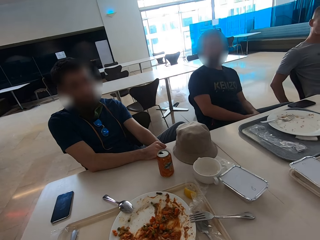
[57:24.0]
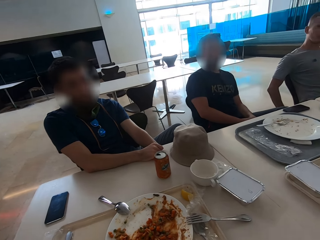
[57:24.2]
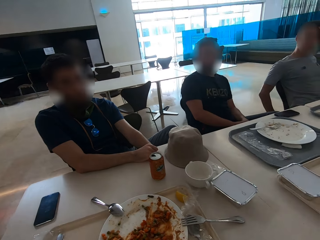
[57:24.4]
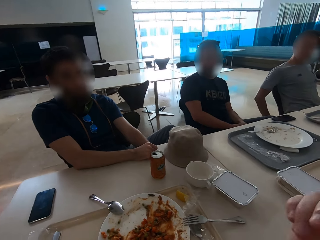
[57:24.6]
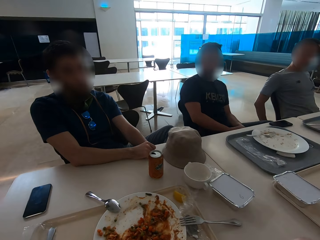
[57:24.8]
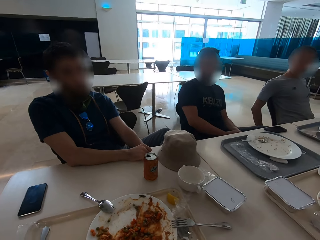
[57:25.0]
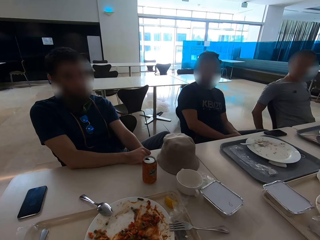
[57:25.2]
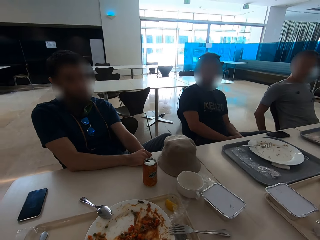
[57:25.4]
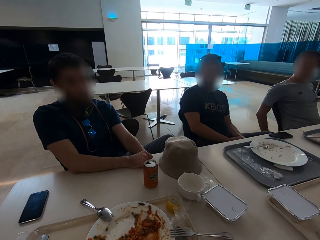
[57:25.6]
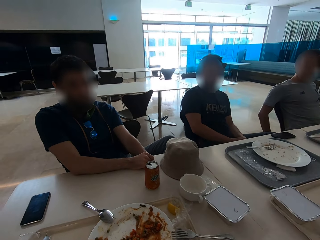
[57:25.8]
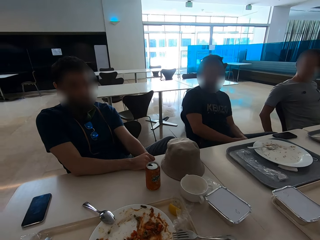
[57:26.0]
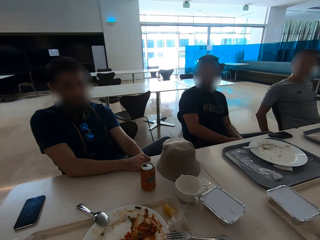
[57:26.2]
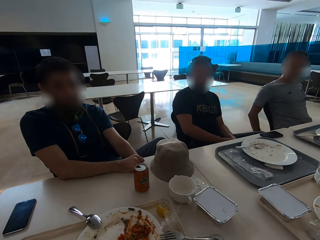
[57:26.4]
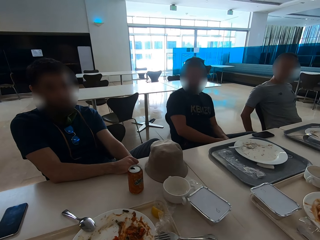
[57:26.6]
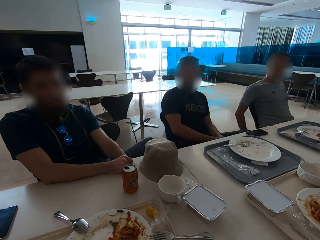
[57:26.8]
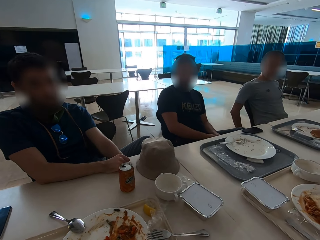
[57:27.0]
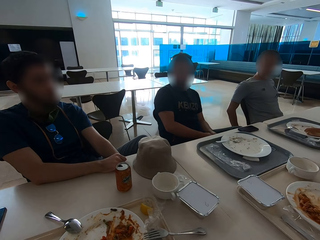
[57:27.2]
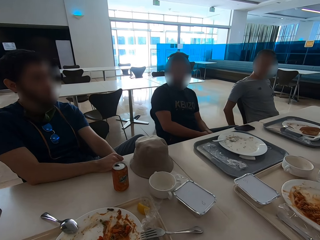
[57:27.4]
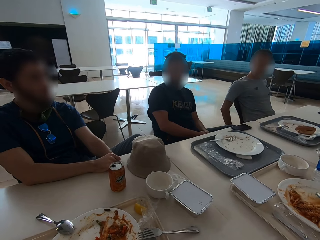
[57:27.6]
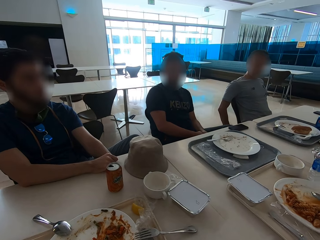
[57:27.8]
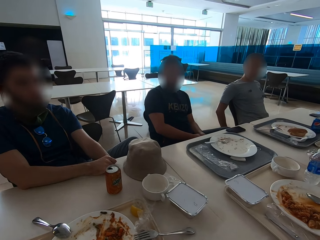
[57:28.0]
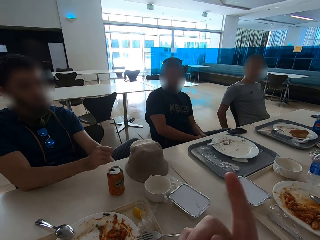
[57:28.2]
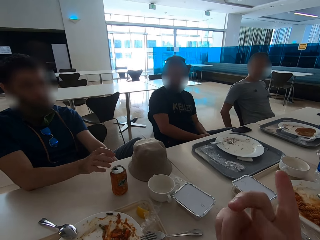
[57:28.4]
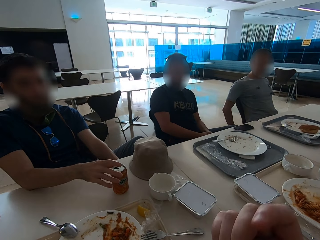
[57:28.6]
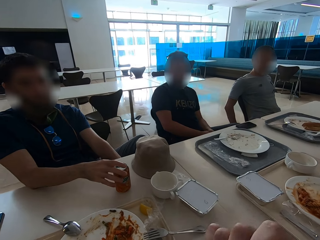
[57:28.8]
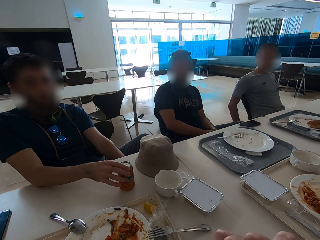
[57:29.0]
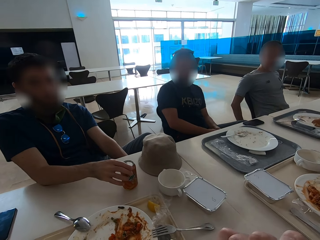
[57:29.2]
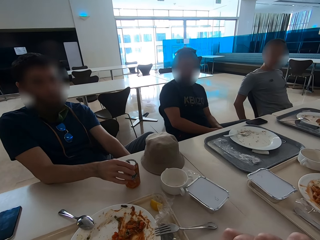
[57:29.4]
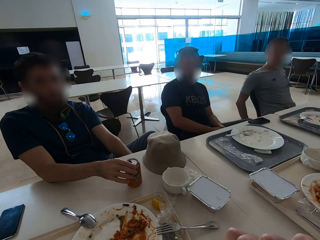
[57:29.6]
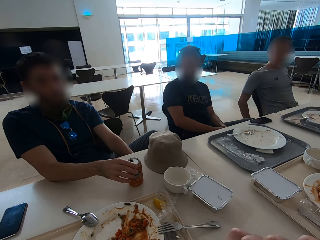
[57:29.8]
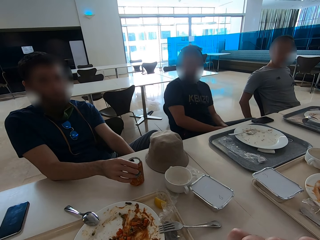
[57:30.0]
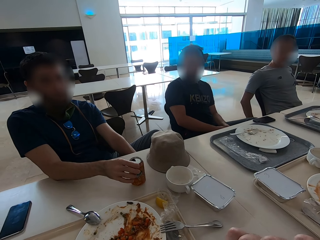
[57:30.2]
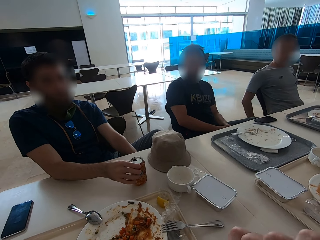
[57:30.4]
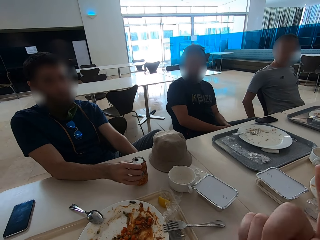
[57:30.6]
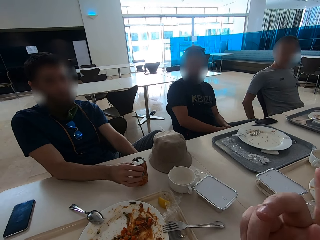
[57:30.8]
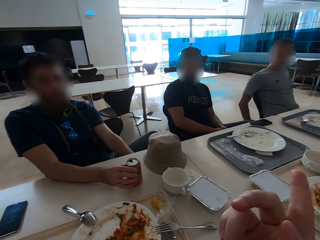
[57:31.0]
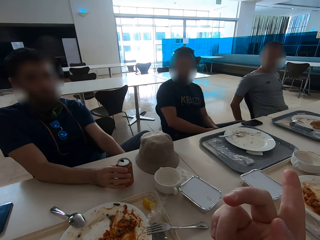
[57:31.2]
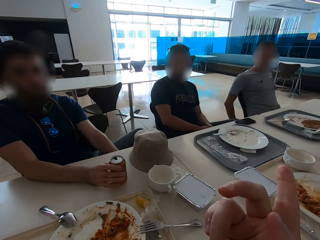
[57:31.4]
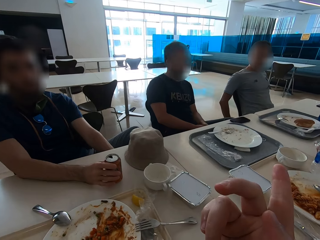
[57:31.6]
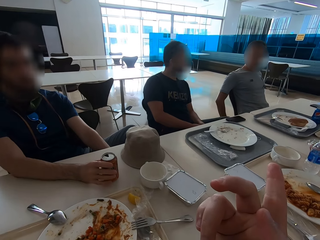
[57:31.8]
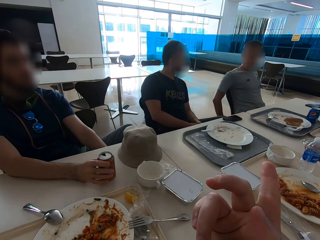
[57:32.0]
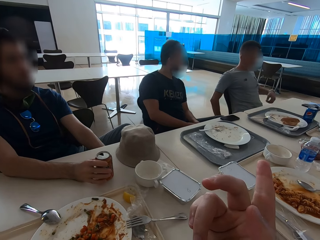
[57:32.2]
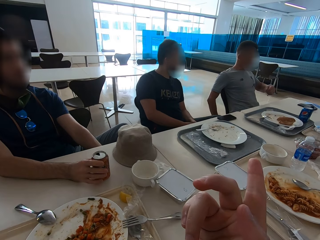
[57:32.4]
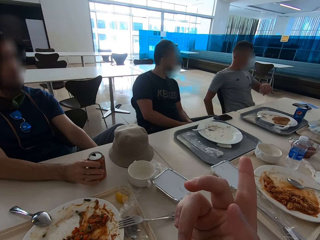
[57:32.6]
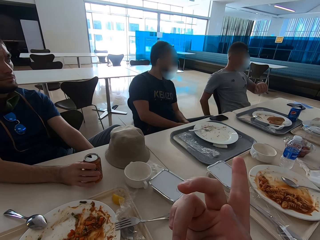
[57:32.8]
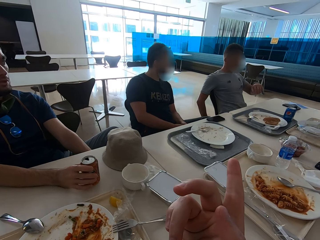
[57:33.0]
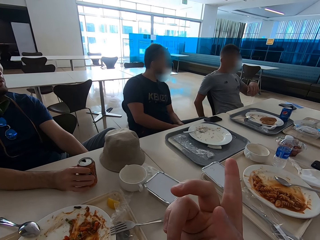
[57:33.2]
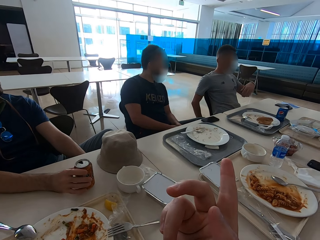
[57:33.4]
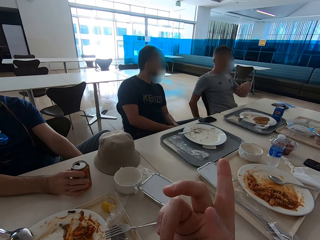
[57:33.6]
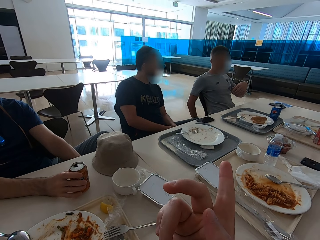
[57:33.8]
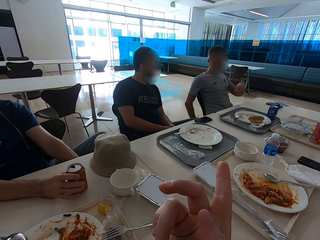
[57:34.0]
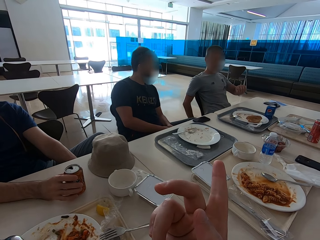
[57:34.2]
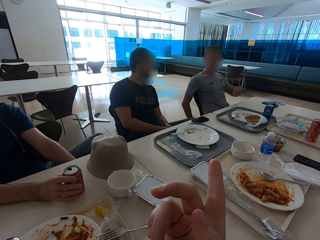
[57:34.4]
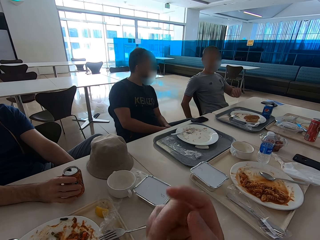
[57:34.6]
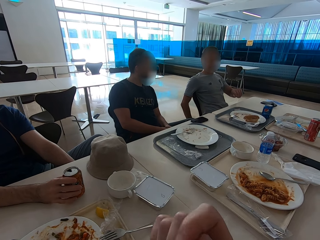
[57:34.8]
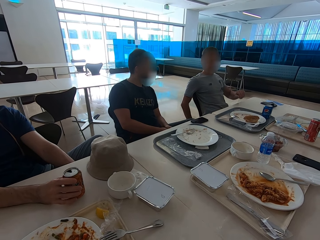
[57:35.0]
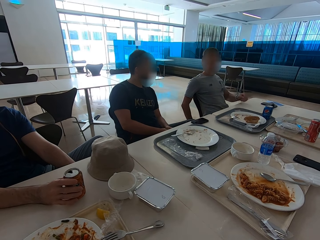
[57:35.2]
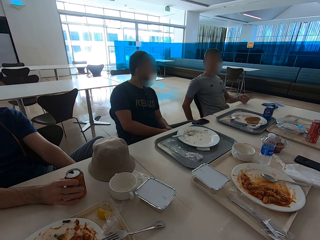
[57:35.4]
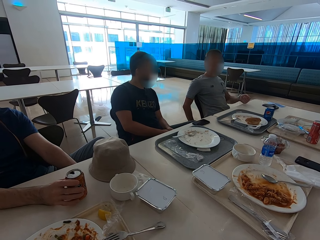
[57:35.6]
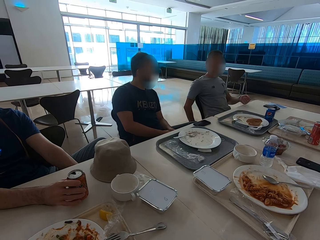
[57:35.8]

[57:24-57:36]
The camera wearer holds the can. They gesture with the right hand. A man looks at his wrist watch.

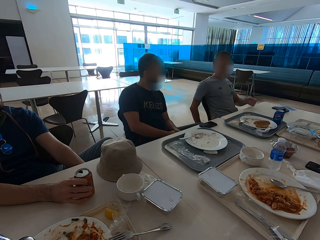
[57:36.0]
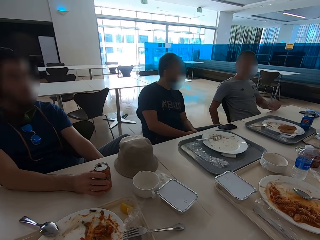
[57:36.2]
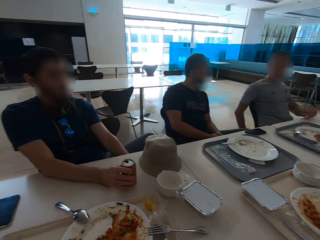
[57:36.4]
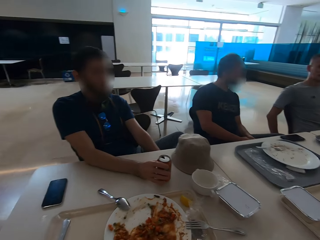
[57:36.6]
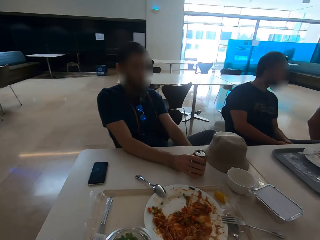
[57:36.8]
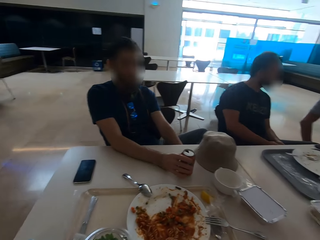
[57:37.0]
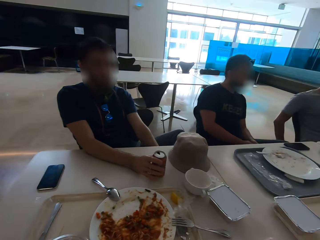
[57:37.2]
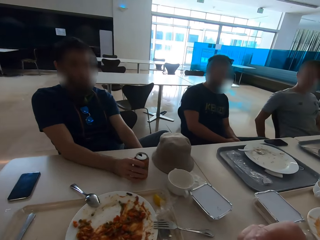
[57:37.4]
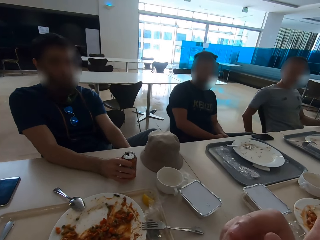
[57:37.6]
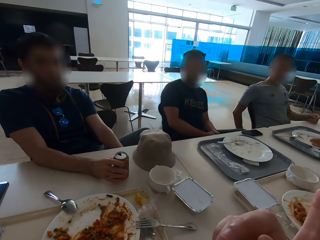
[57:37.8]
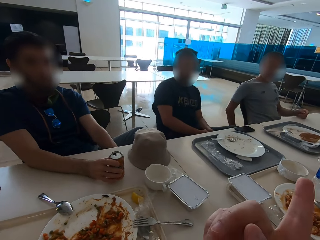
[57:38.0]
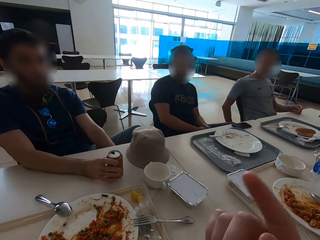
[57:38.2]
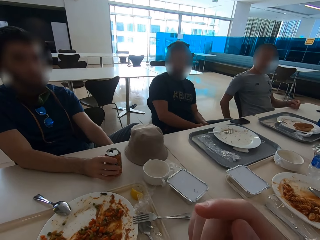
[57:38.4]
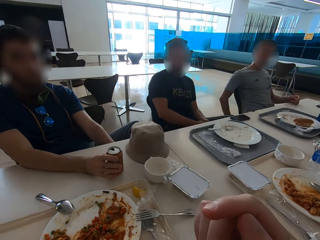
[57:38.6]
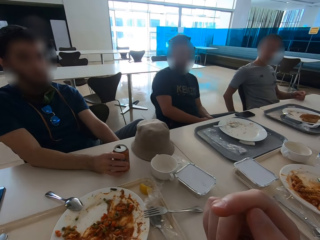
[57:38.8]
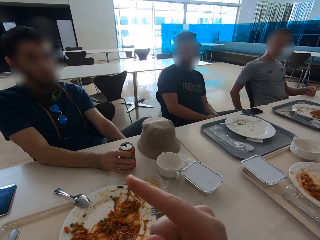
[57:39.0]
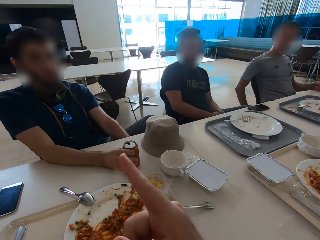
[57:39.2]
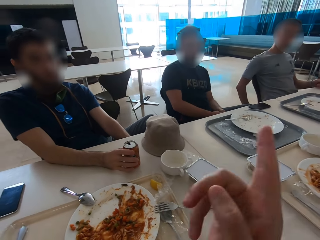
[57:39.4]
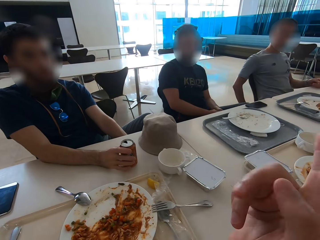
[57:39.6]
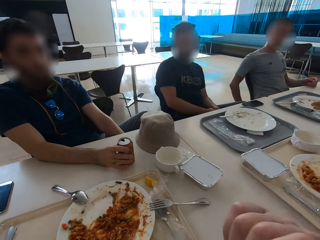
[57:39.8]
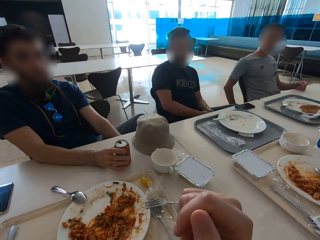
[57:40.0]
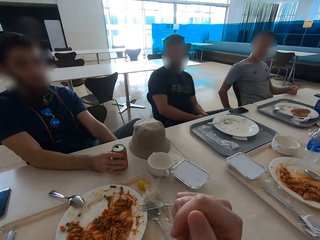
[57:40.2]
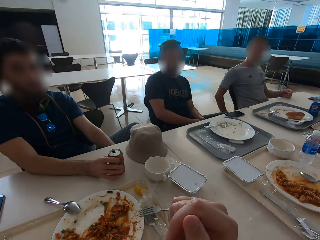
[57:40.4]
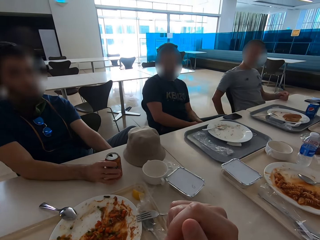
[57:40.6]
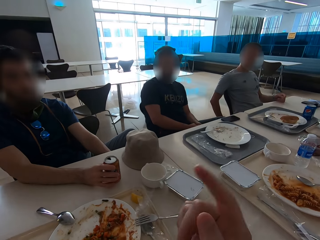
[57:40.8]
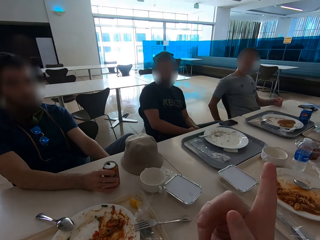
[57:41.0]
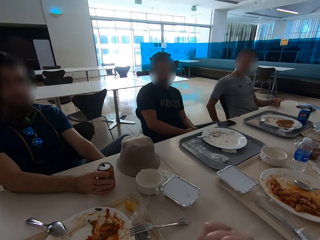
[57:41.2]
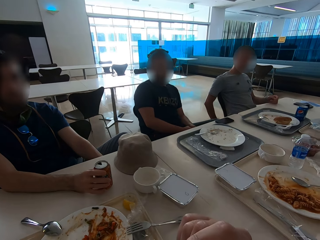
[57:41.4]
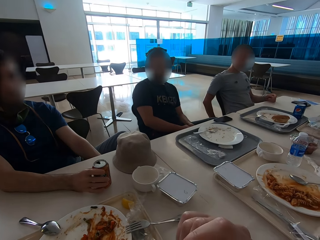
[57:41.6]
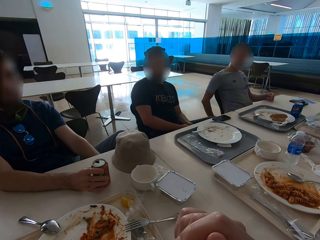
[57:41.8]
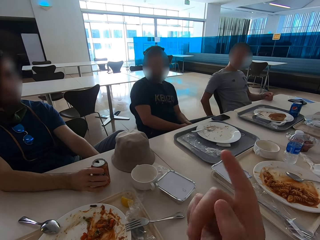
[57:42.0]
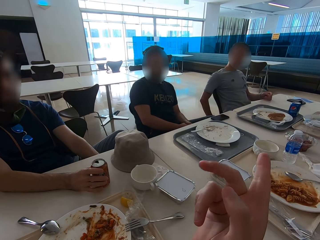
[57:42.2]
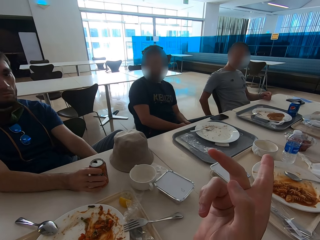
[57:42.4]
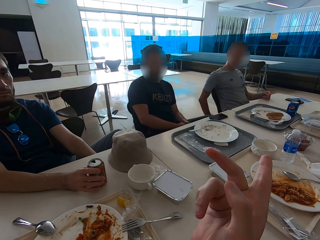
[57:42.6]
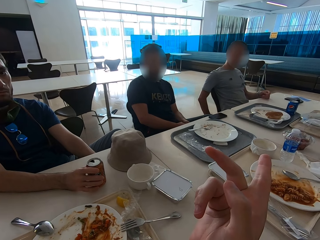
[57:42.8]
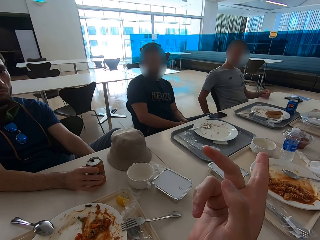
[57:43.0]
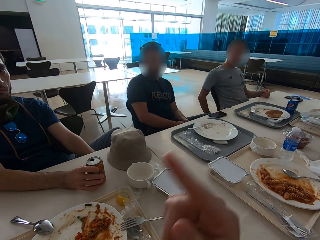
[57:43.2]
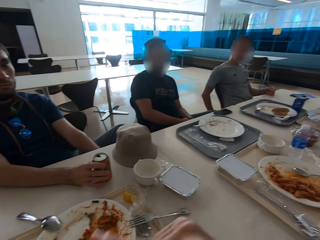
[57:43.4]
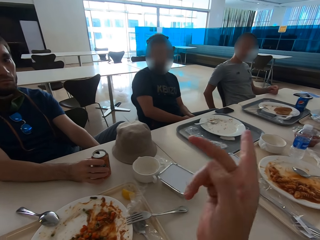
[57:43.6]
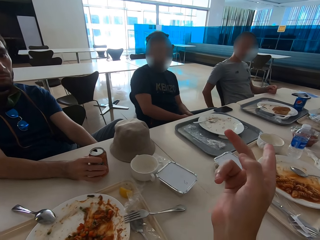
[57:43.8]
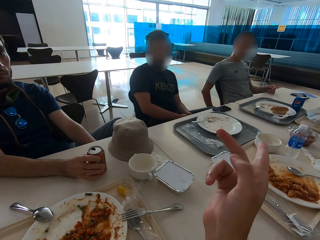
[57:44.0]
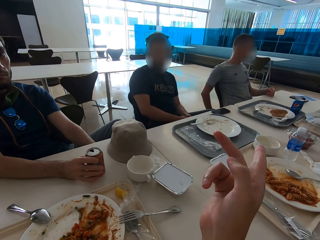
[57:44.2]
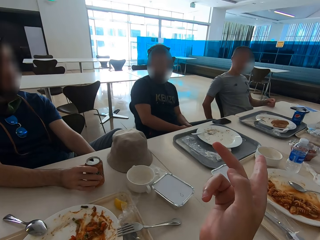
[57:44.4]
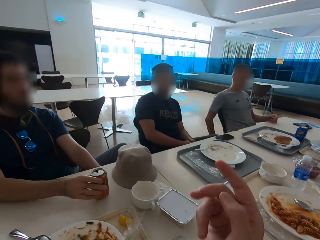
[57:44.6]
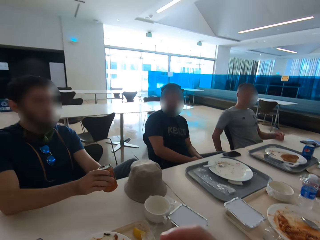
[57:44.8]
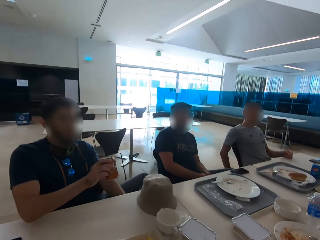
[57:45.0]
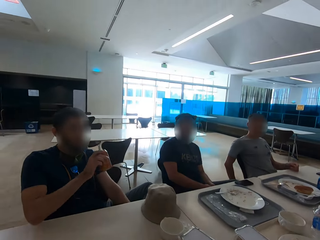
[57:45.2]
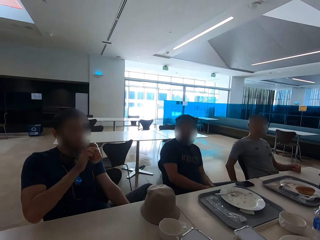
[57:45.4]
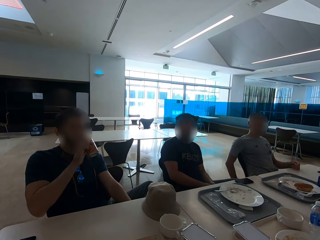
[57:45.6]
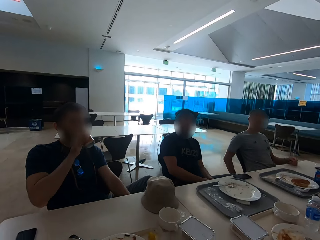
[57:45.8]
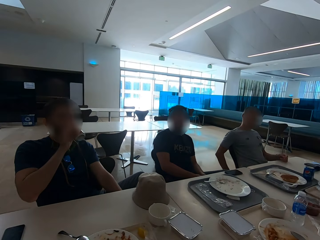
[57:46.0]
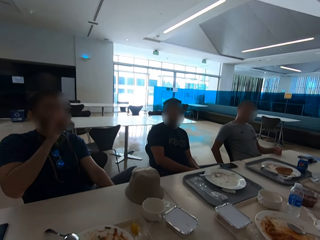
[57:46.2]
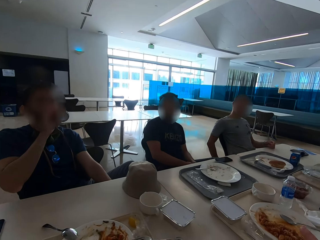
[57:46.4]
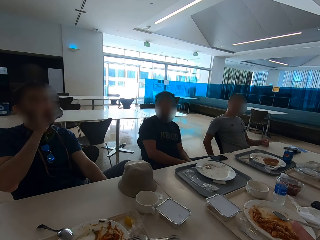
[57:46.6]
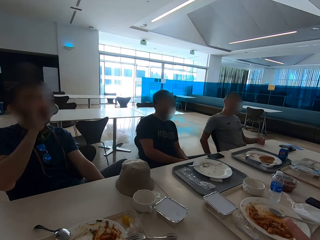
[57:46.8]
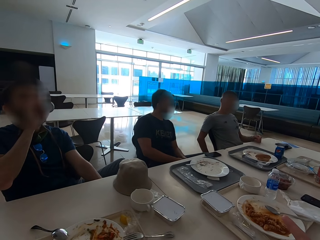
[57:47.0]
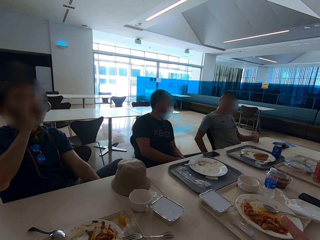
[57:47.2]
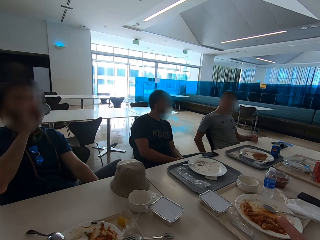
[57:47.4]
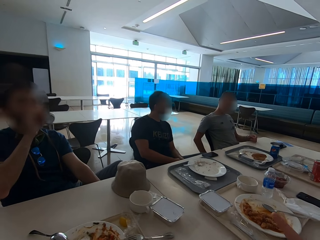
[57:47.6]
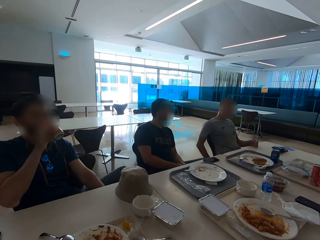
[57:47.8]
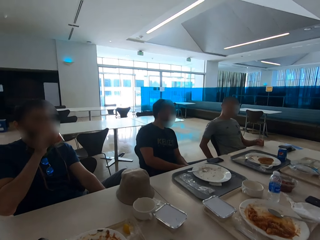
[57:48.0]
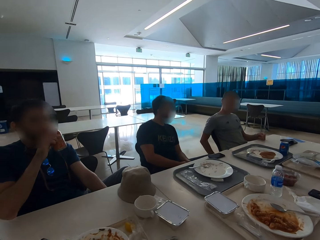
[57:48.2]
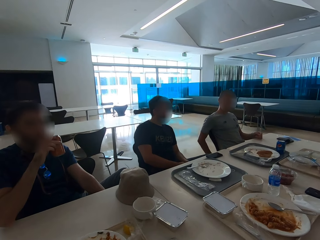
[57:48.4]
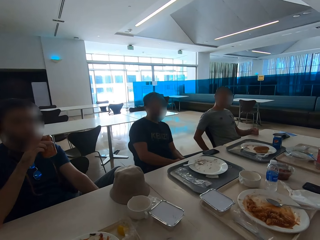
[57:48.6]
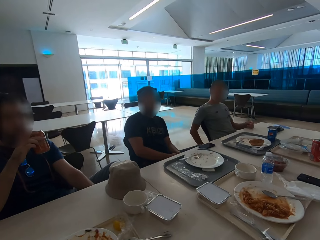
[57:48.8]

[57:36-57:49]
The camera wearer gestures with the right hand. A man drinks from the can.
